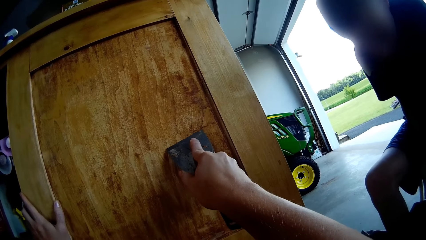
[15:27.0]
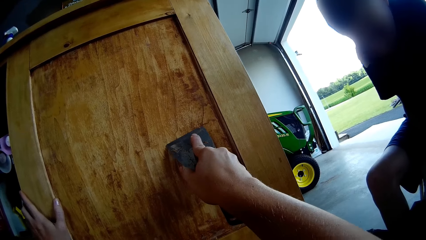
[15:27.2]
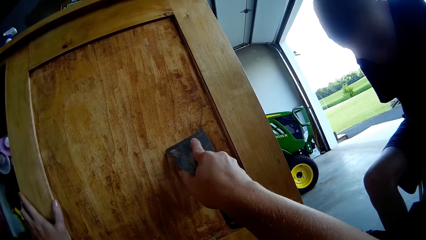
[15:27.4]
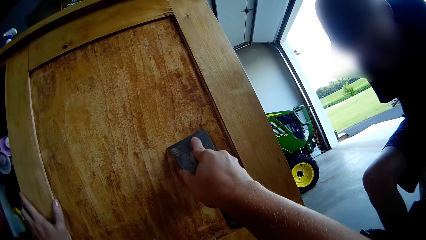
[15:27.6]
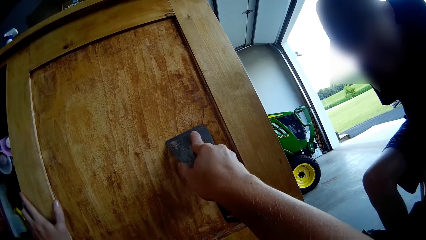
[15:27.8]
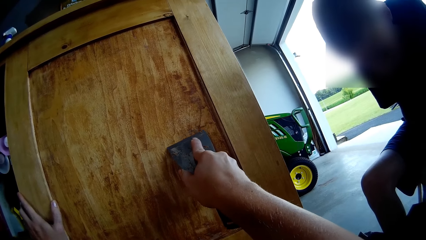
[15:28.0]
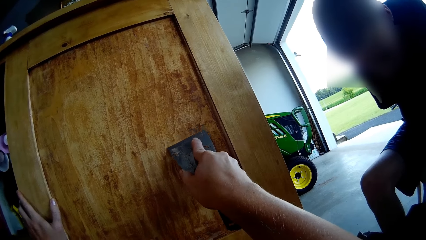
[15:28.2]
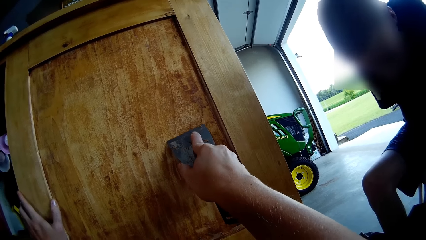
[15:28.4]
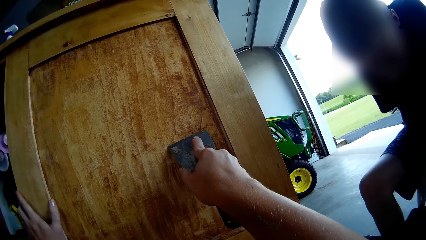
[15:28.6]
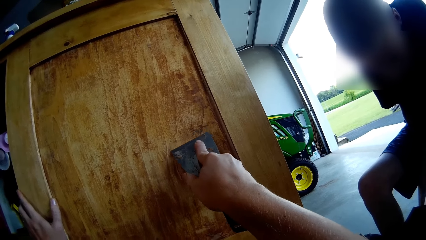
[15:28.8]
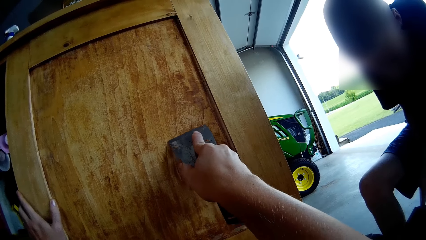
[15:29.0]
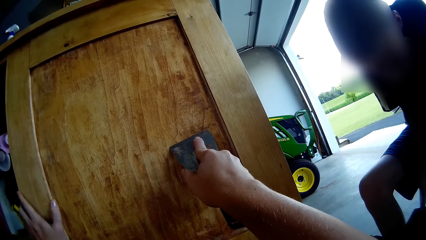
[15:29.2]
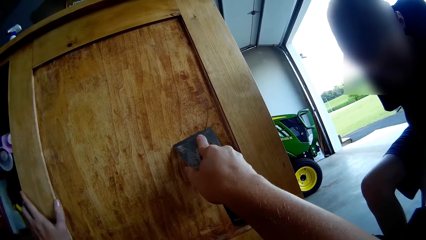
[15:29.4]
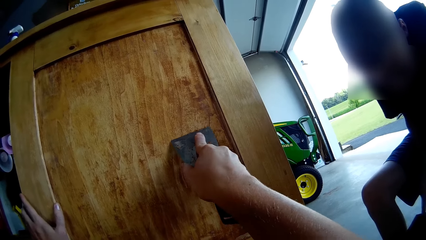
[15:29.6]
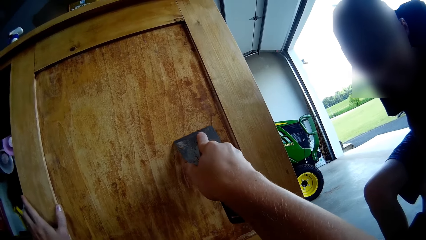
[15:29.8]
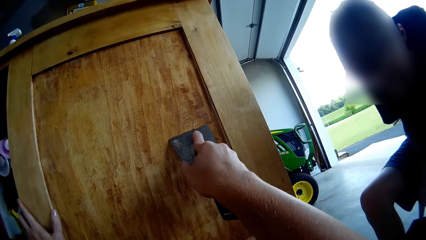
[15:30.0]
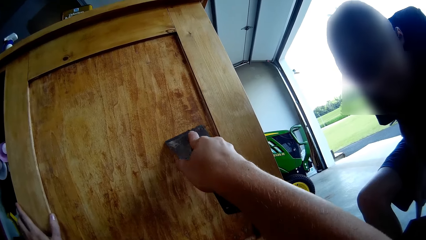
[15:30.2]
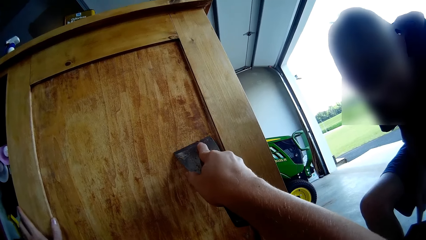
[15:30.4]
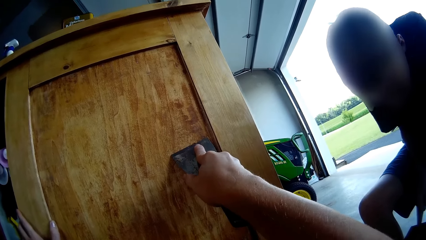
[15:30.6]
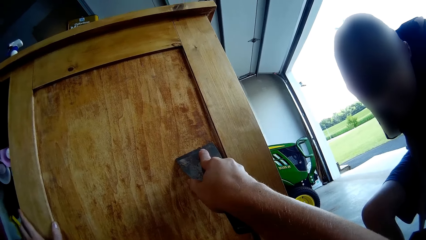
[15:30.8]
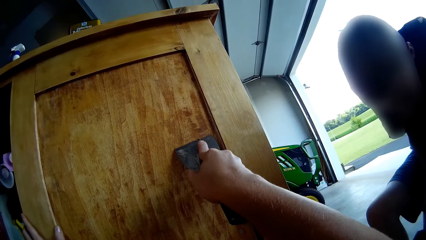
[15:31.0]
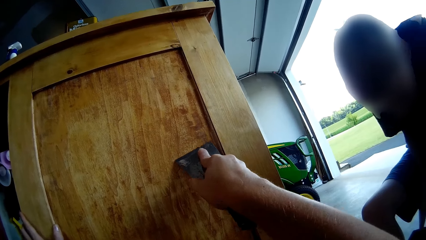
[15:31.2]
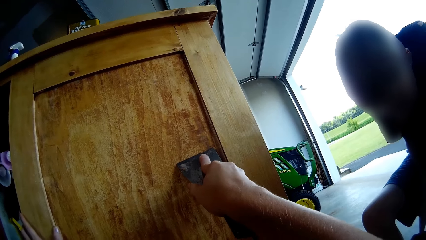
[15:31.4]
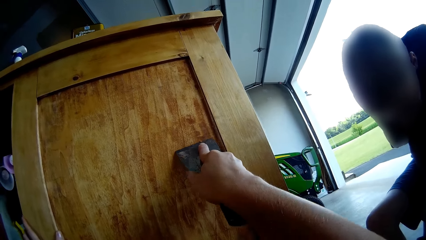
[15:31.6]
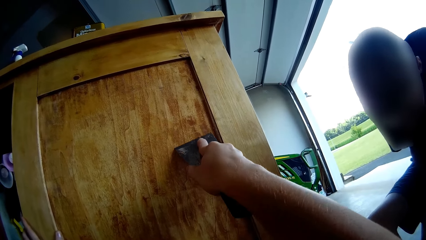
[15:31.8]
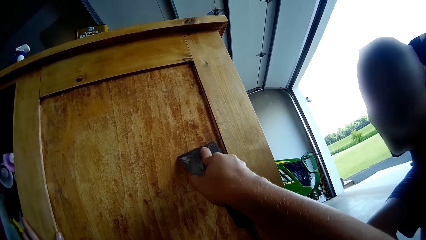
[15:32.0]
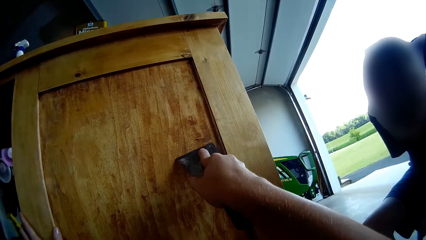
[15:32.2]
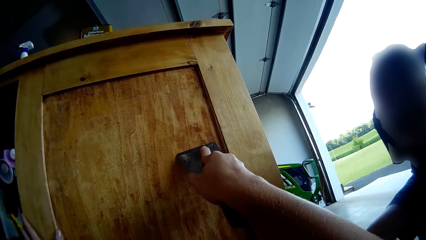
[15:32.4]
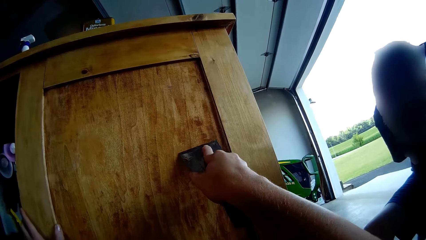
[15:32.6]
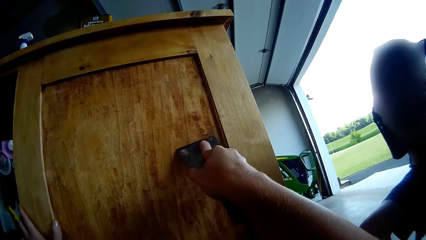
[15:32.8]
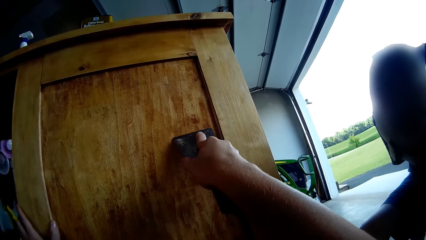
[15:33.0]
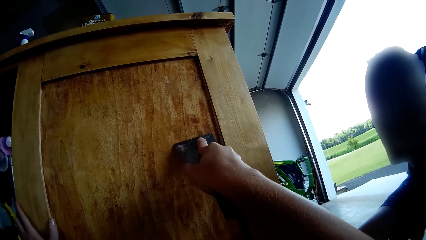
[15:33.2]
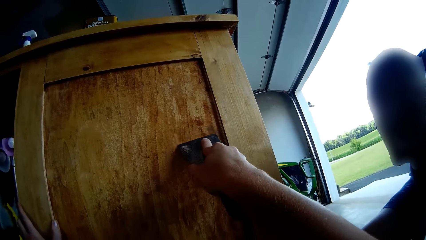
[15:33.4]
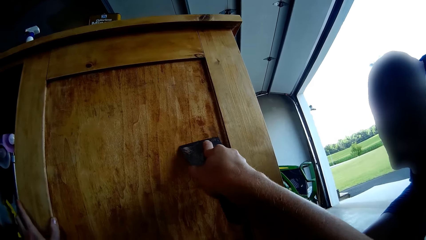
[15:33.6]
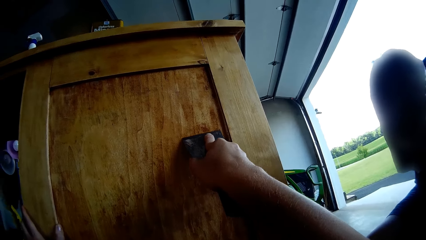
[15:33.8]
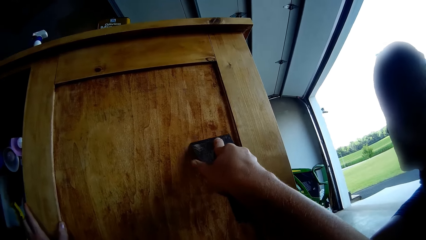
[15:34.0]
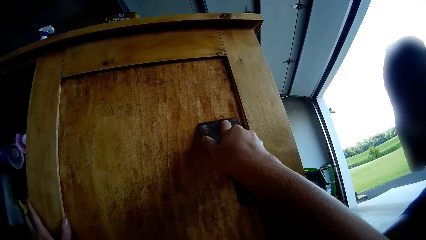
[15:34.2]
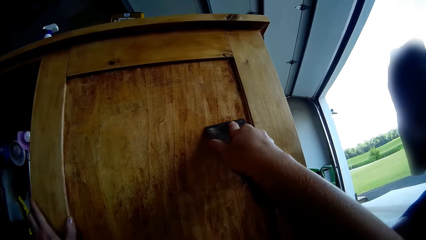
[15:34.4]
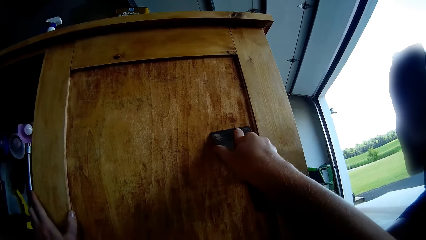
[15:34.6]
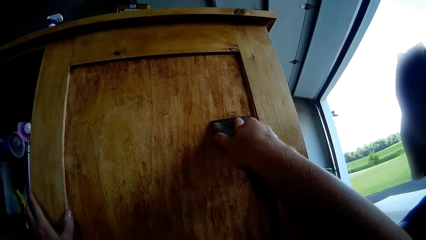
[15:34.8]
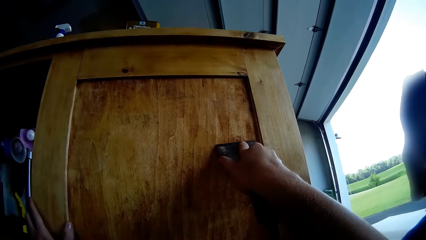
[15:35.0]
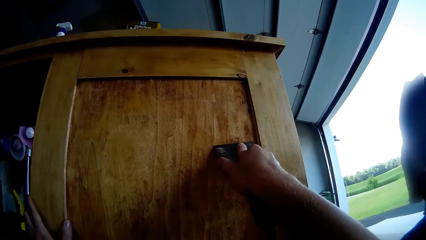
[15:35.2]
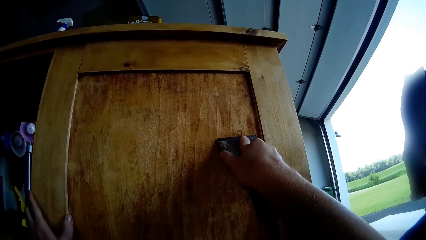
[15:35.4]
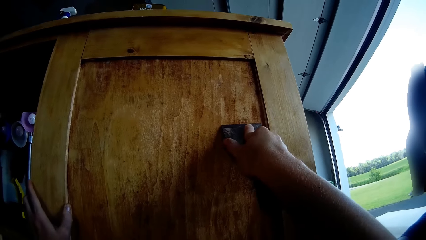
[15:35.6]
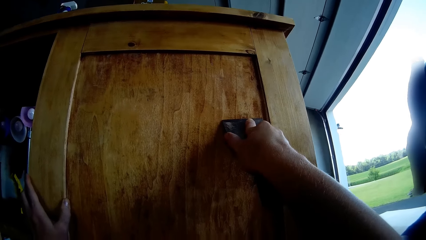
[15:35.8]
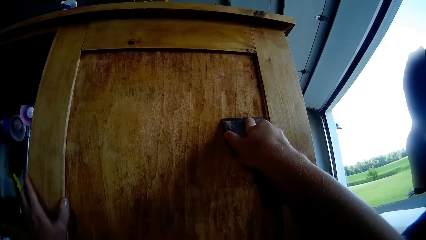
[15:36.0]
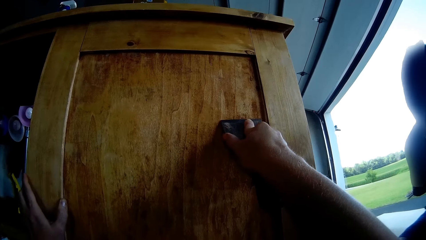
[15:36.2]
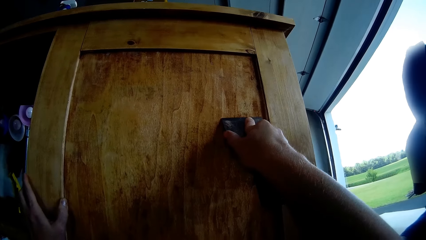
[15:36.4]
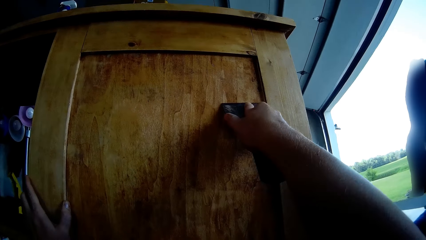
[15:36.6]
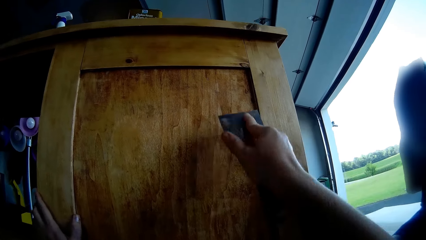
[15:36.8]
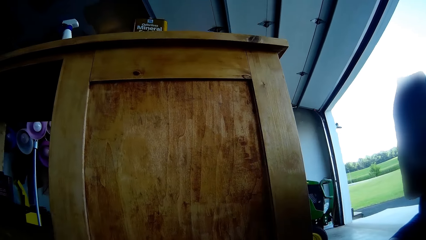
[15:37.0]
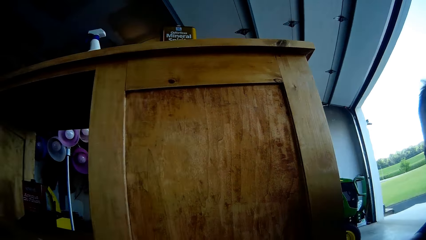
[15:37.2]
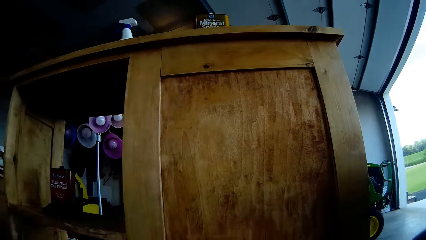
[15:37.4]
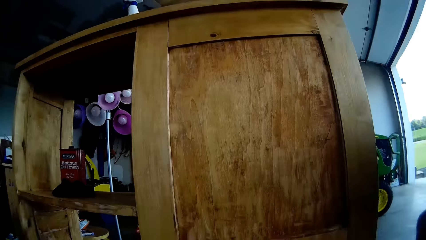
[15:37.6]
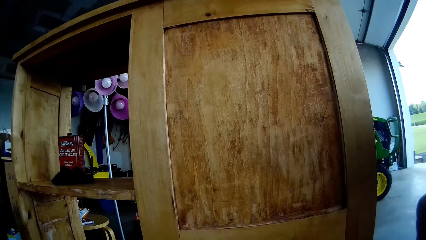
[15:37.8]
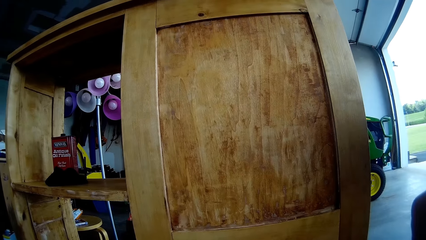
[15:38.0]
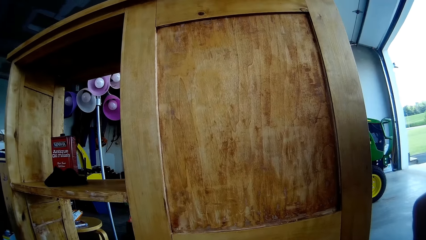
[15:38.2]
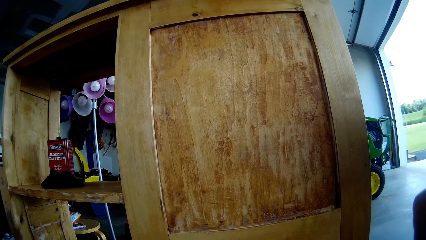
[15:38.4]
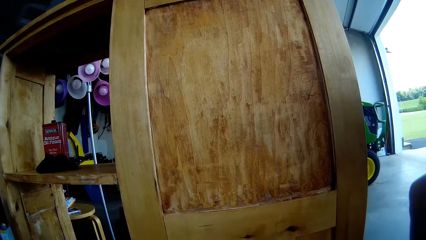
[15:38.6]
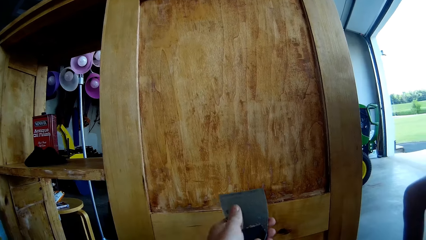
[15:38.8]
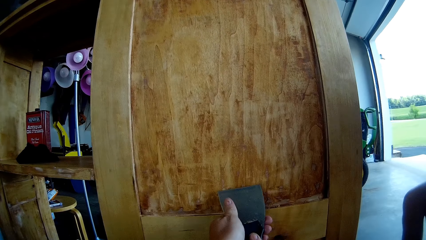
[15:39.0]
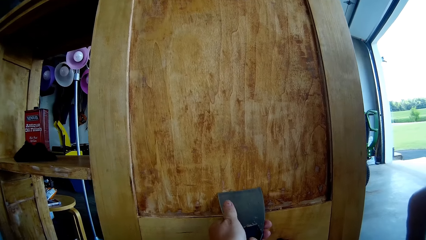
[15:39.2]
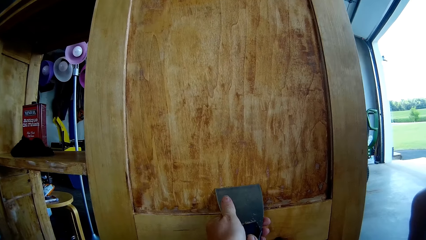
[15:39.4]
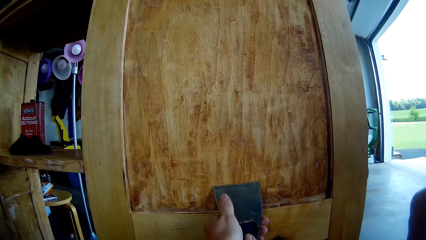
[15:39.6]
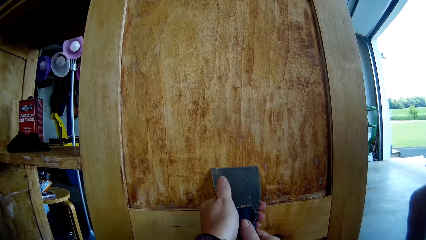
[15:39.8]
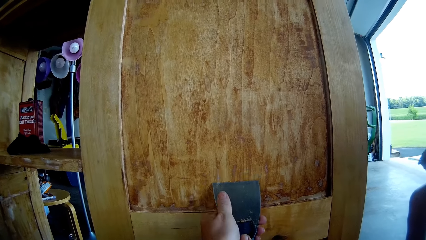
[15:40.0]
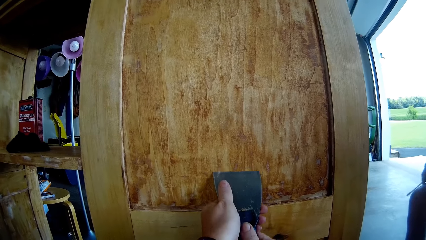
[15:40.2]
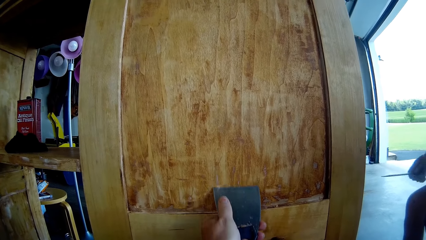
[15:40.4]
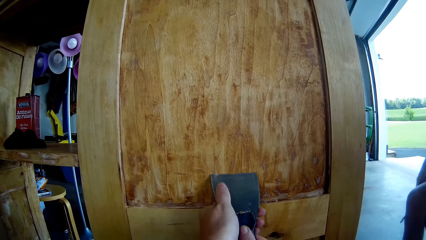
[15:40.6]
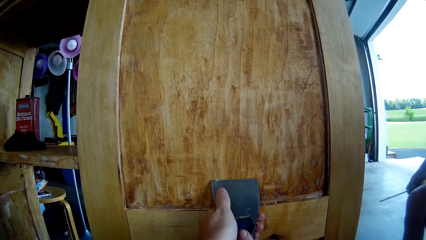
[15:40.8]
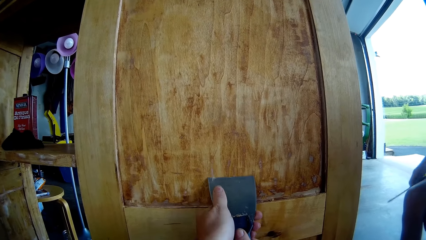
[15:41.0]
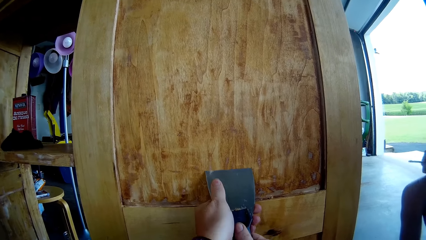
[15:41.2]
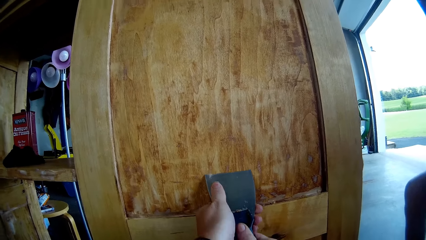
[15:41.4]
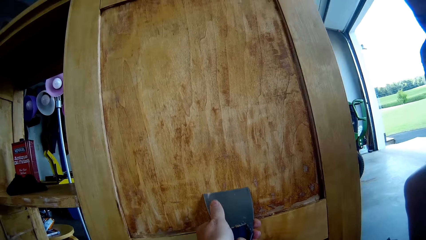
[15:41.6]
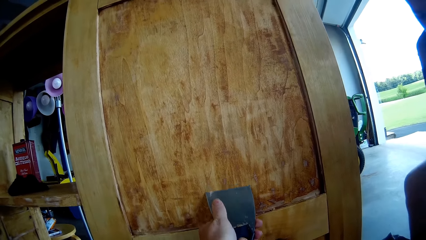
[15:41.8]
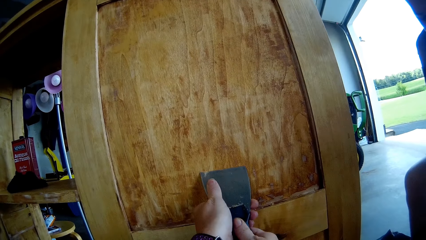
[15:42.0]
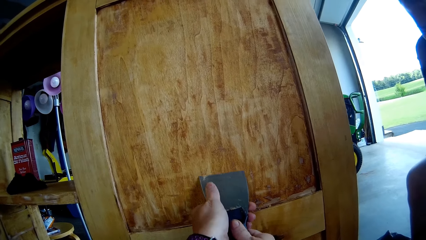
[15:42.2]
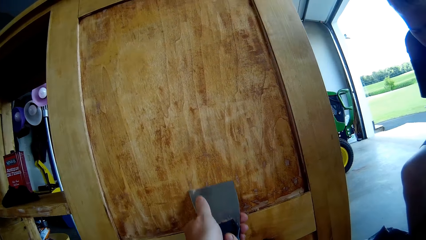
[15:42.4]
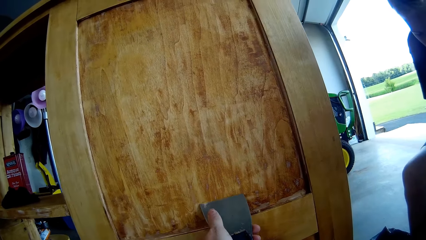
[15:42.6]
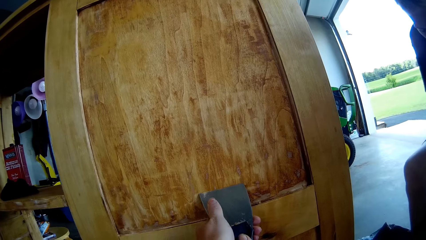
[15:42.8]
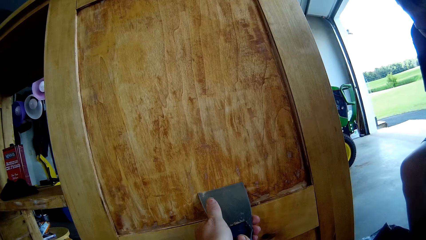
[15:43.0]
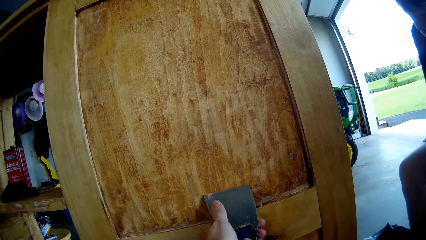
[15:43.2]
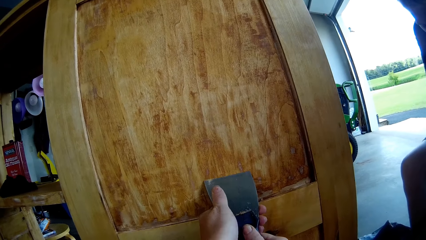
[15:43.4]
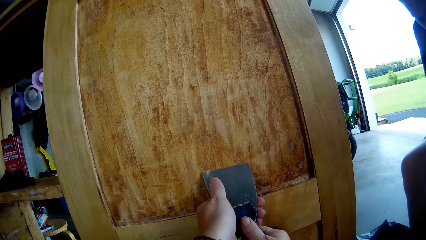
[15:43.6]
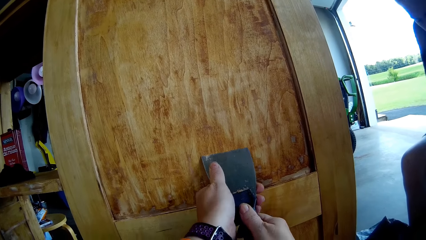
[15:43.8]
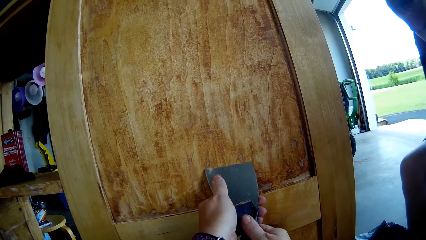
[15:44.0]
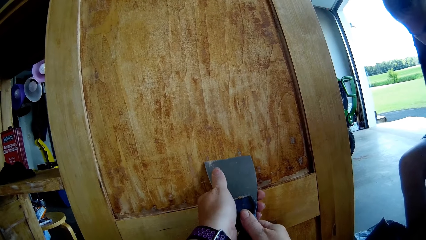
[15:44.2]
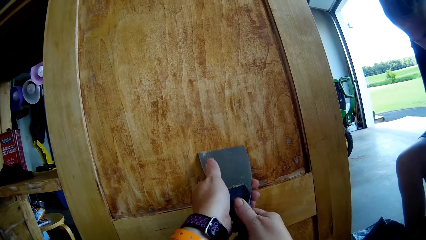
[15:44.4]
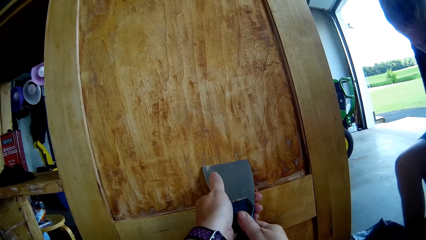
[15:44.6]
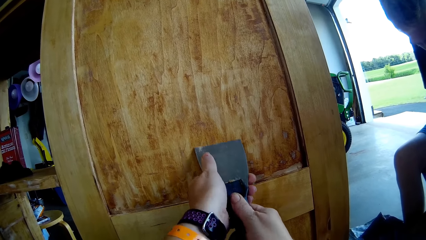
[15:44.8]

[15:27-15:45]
The camera wearer removes a scraper from a storage cabinet. They look at the storage cabinet. They place the scraper on the storage cabinet. They scrape the storage cabinet with the scraper. A boy hits his right leg with a screwdriver. The boy shakes the screwdriver.
